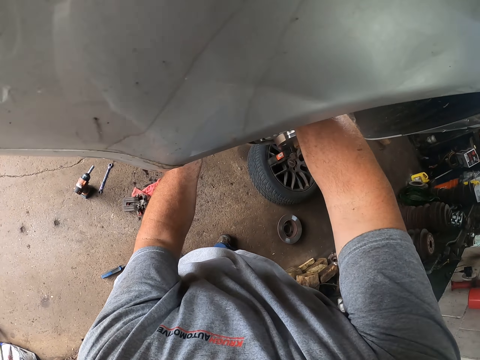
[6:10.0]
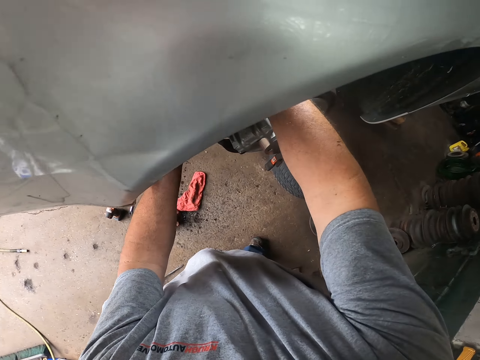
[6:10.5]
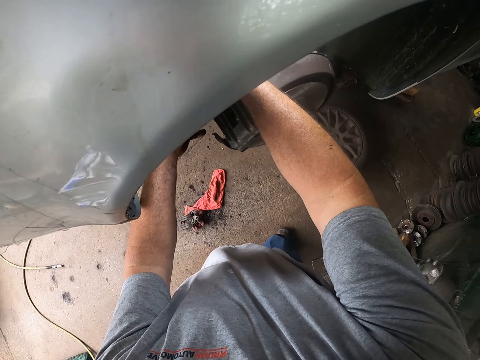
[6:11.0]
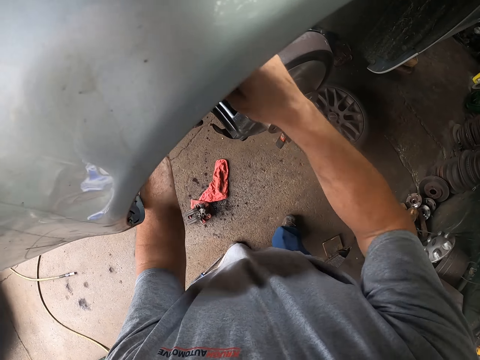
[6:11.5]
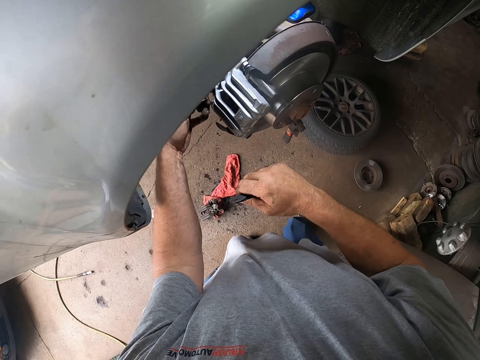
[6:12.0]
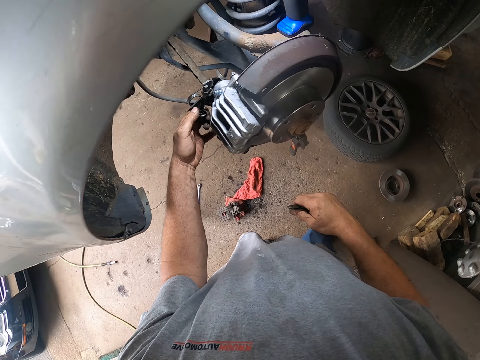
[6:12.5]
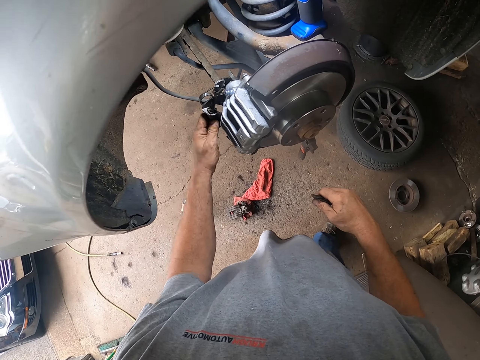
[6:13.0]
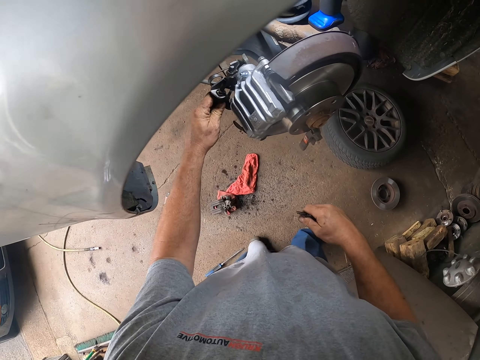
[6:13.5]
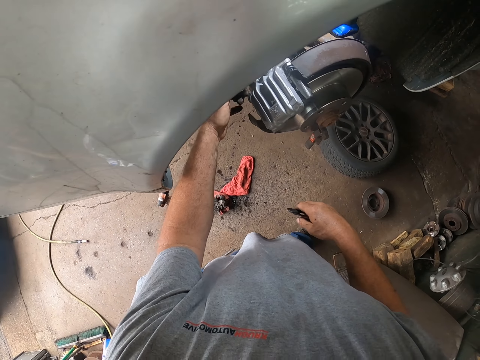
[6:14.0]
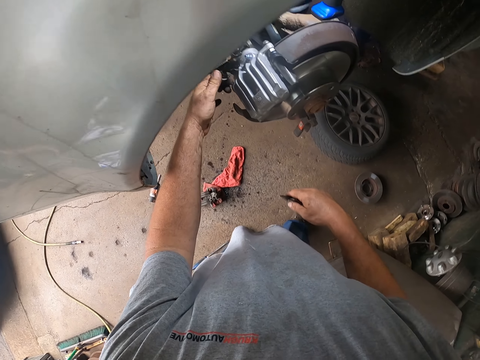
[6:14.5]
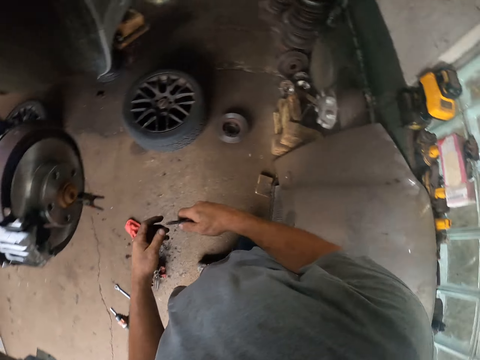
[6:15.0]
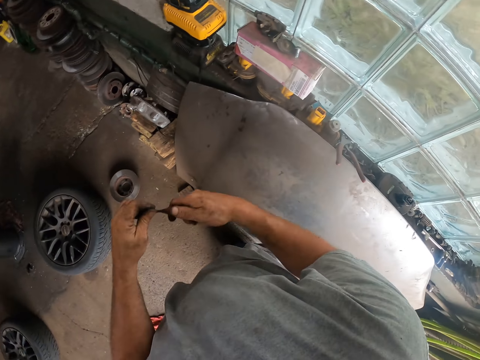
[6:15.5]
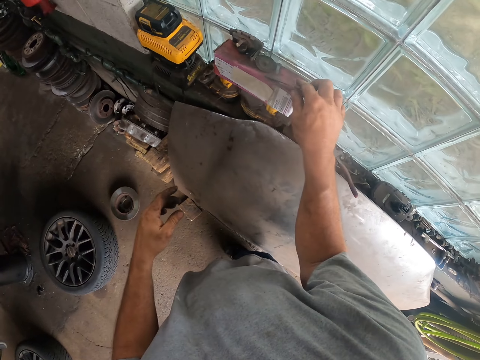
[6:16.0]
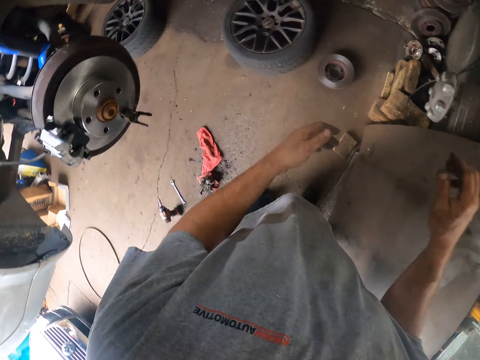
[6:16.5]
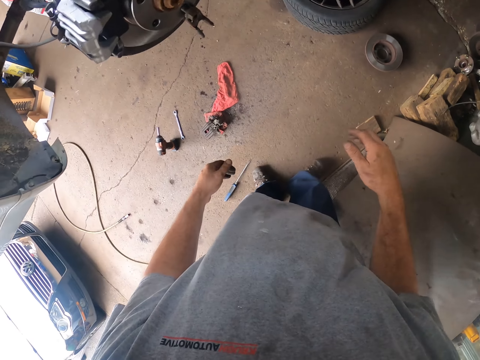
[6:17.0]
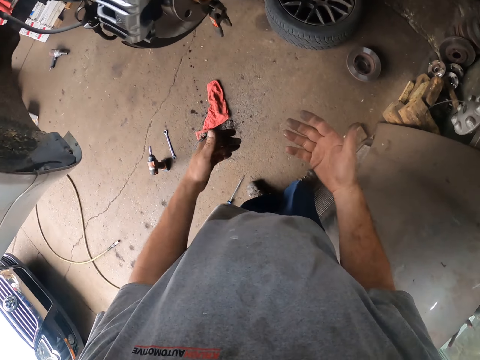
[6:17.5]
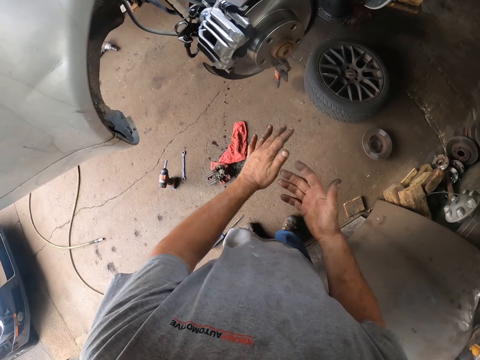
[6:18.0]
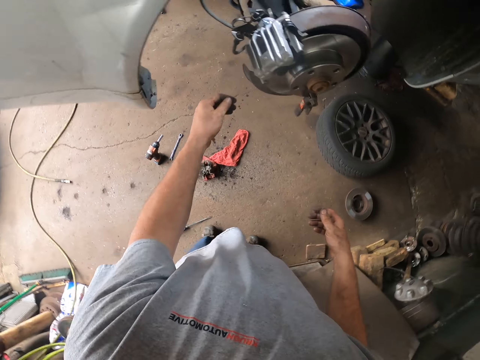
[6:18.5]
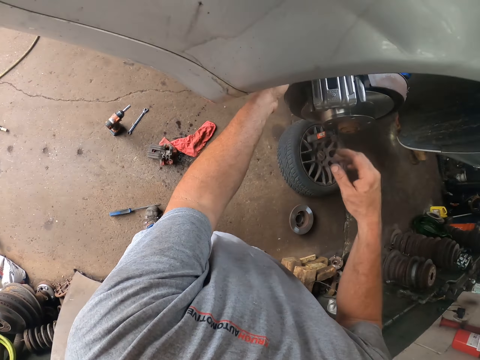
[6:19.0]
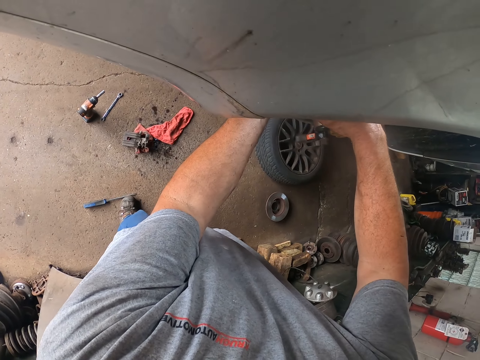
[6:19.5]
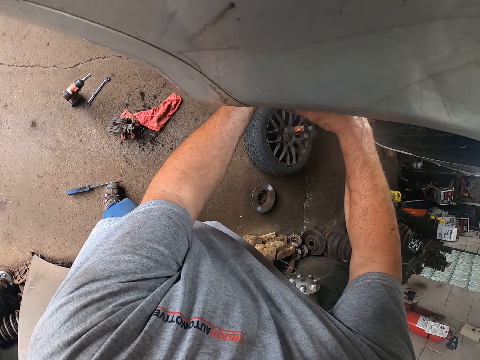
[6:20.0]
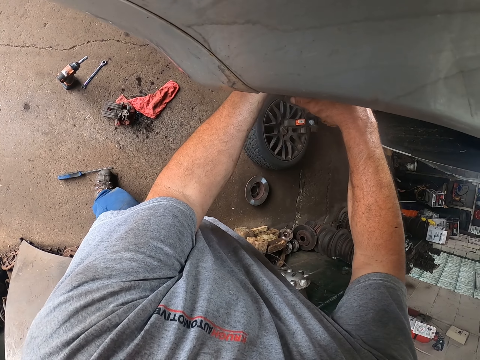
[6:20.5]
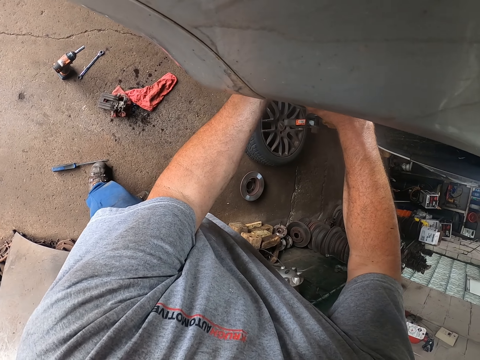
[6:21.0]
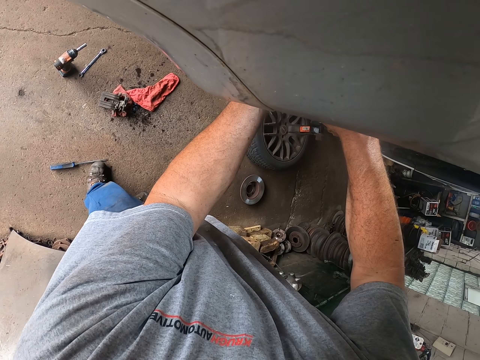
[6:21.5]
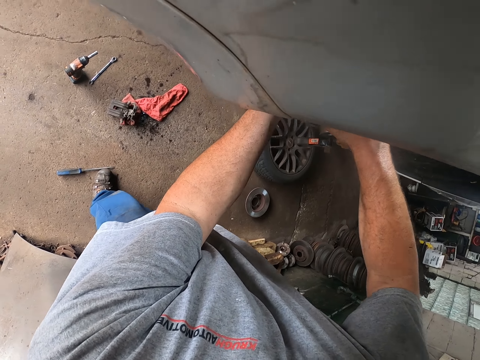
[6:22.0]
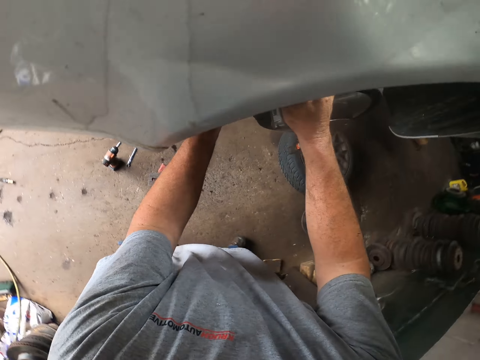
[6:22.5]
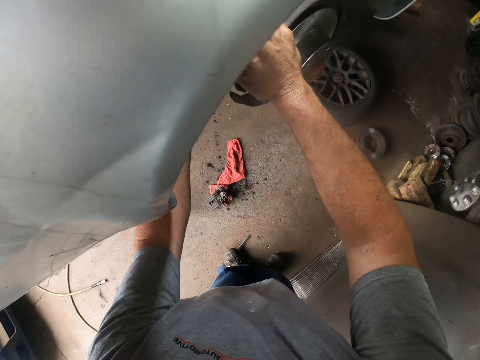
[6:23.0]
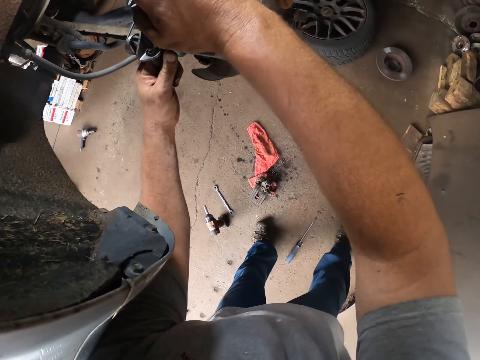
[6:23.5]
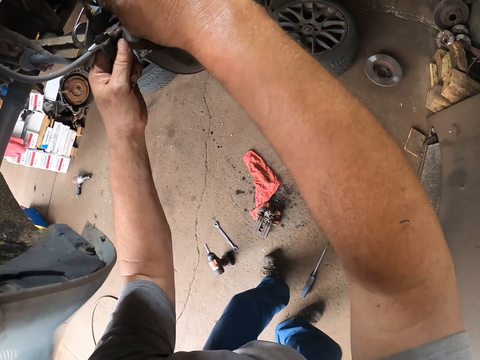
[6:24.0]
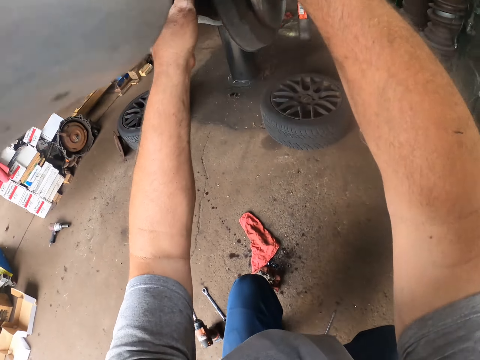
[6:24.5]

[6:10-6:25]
The camera wearer places pliers on a machine. They wipe the hands together. They prepare the car wheel. They fix the car wheel.

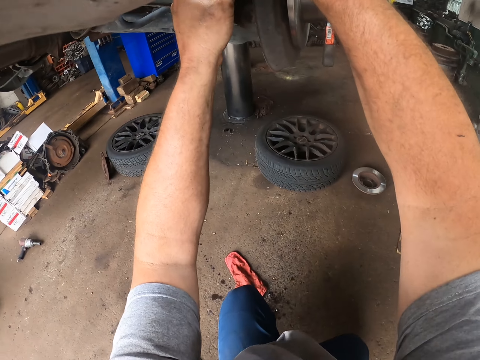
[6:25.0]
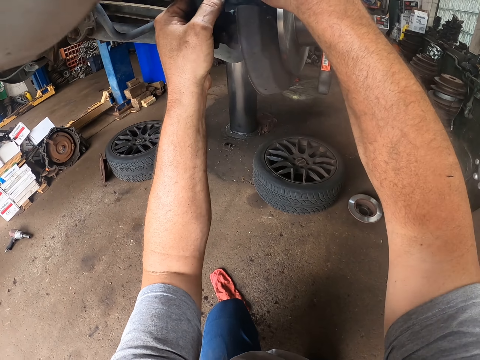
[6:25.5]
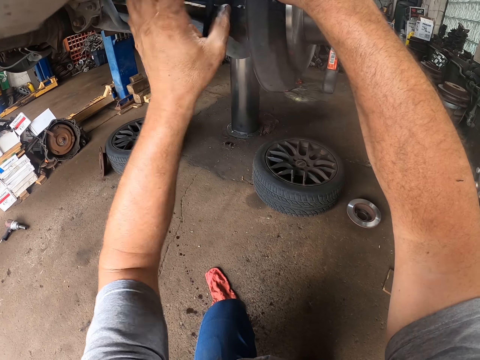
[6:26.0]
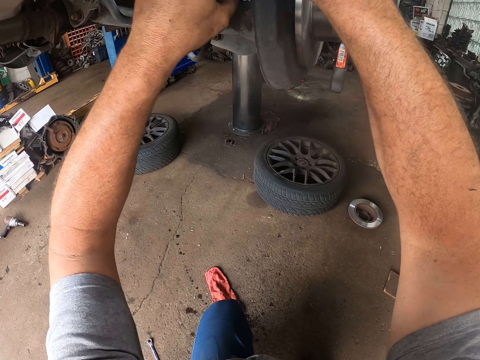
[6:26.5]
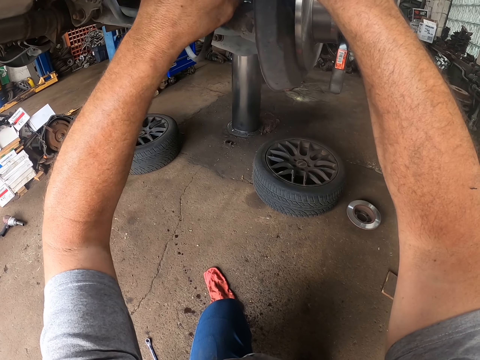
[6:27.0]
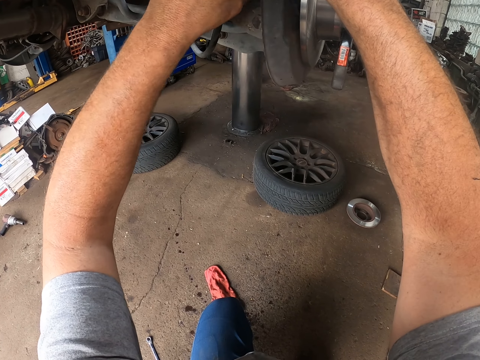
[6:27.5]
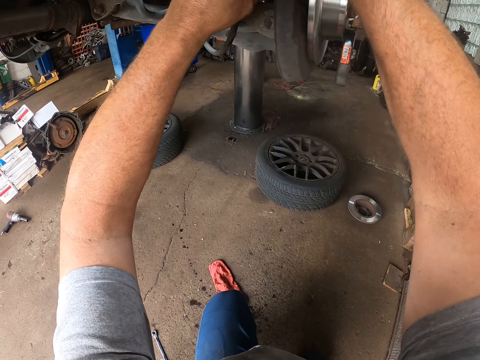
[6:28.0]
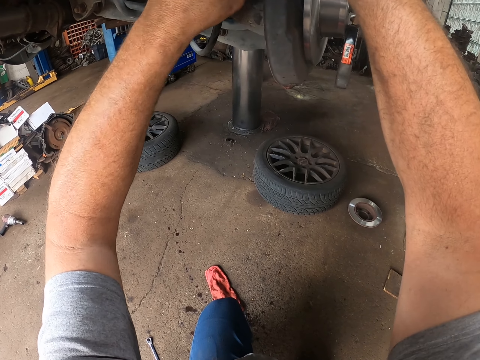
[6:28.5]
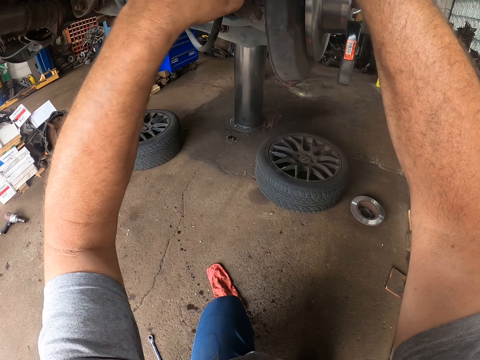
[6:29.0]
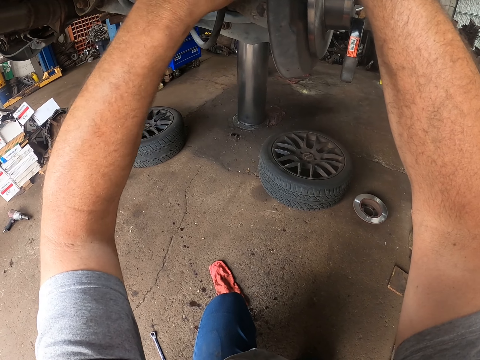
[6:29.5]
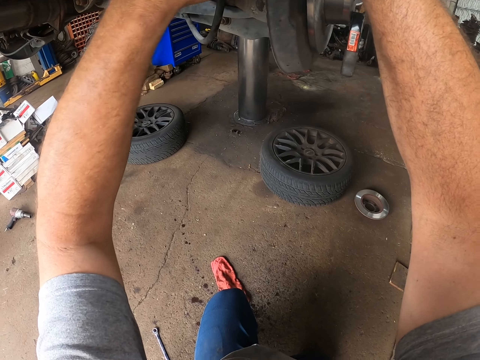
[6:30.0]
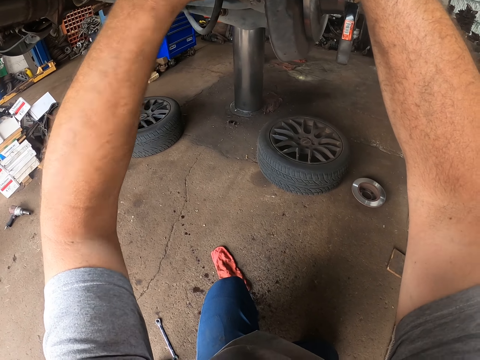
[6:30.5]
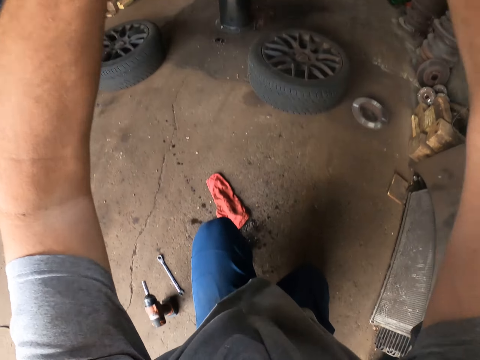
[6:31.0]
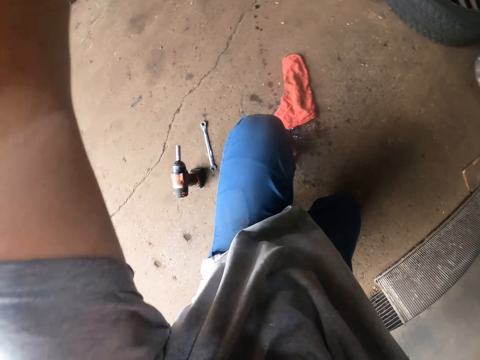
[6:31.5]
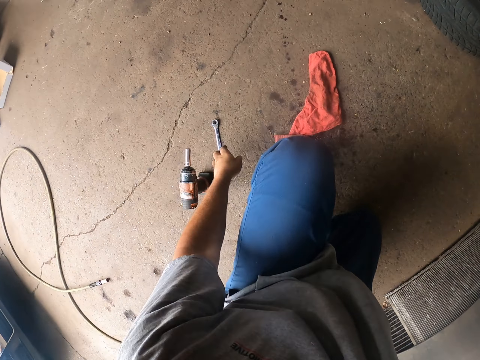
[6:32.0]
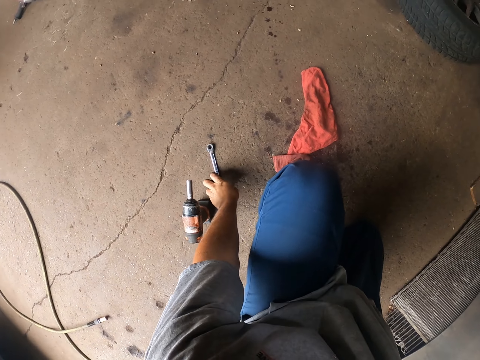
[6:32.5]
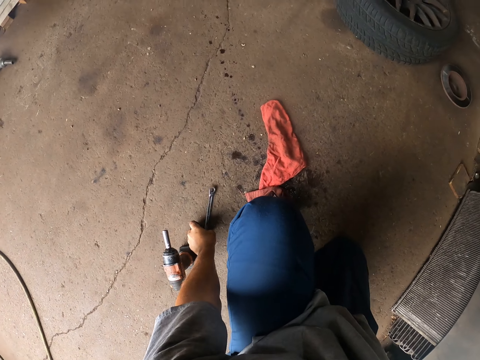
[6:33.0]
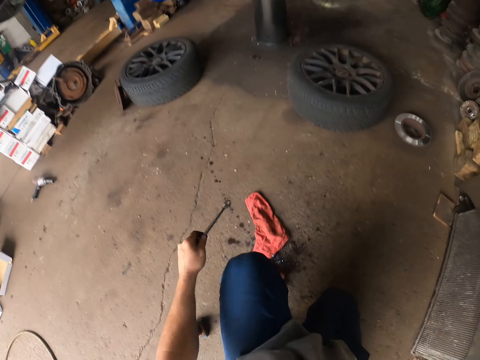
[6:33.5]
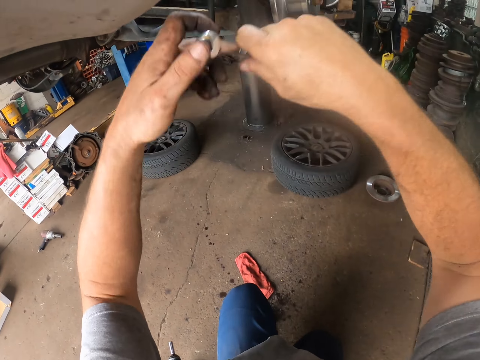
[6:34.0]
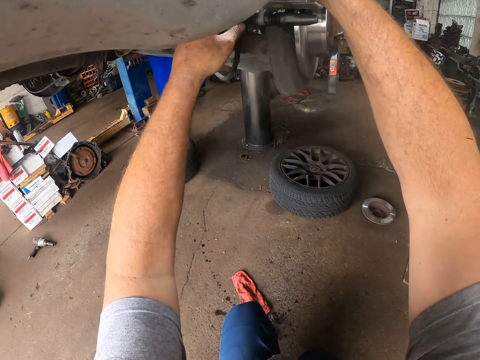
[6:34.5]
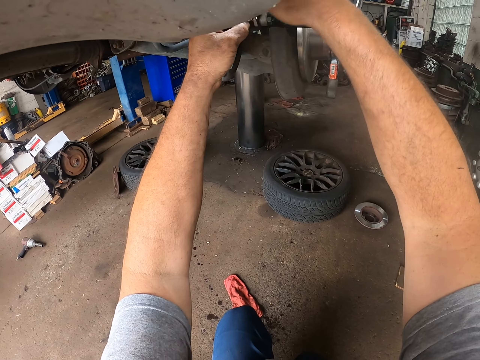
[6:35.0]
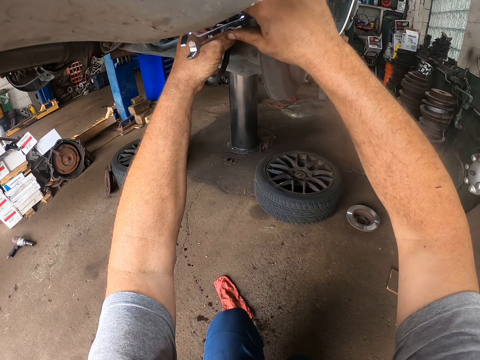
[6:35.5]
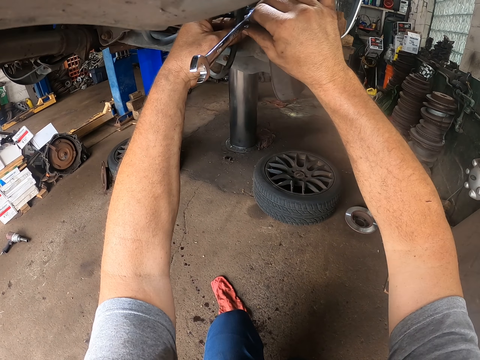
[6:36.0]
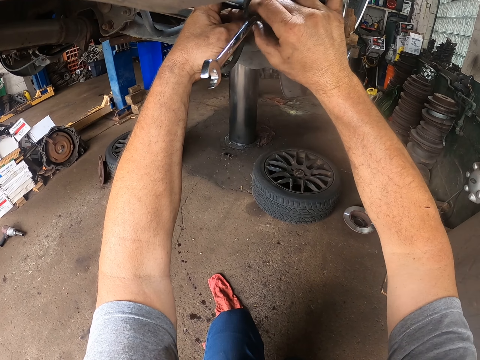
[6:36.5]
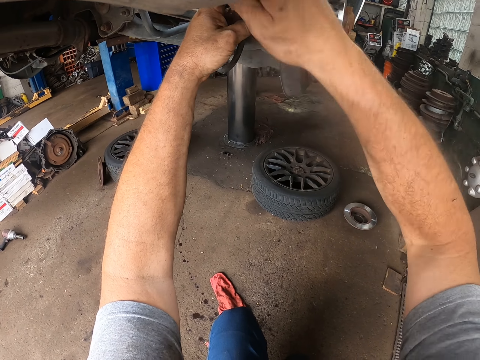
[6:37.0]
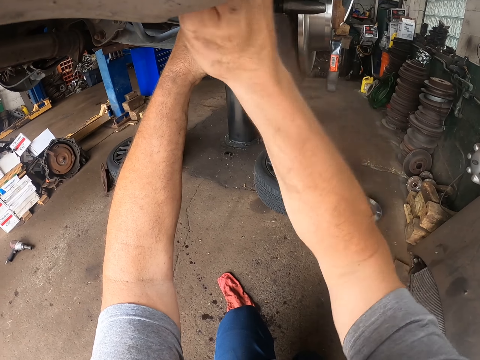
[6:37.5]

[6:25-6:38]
The camera wearer picks a wrench or spanner. They pass the spanner to the right hand. They fix the car wheel.
